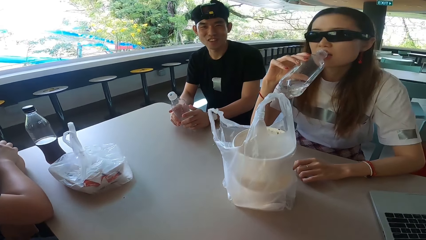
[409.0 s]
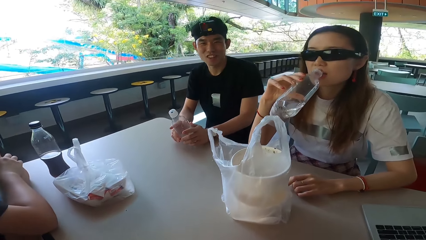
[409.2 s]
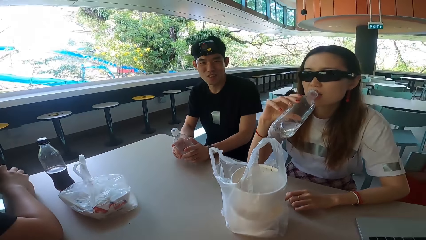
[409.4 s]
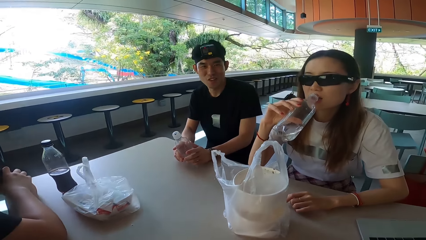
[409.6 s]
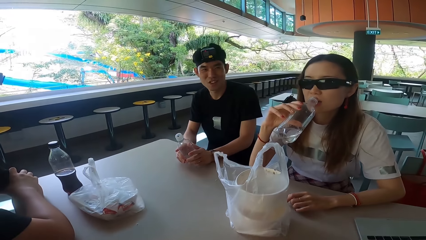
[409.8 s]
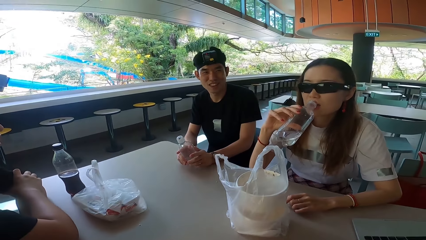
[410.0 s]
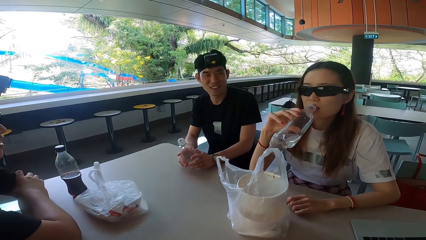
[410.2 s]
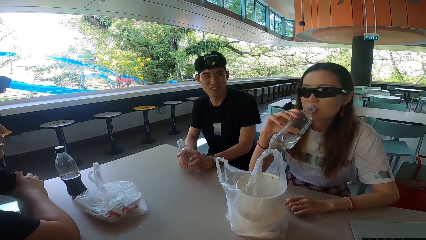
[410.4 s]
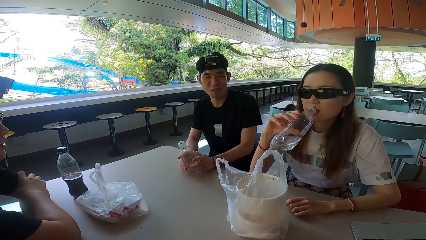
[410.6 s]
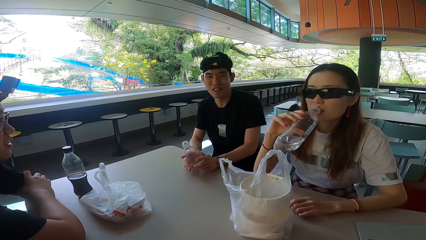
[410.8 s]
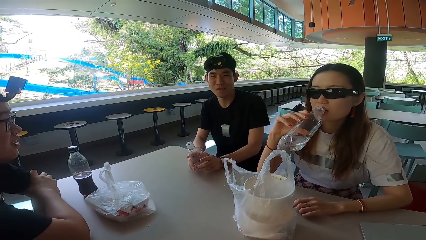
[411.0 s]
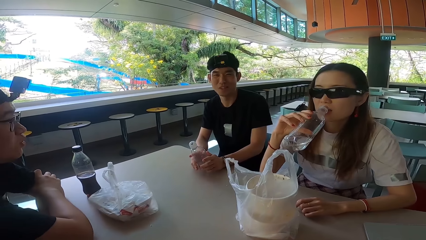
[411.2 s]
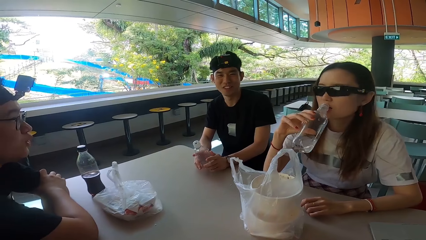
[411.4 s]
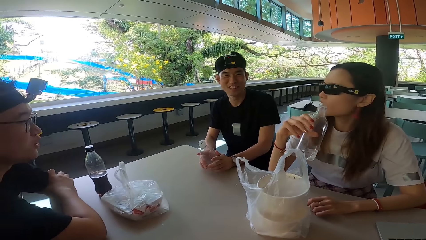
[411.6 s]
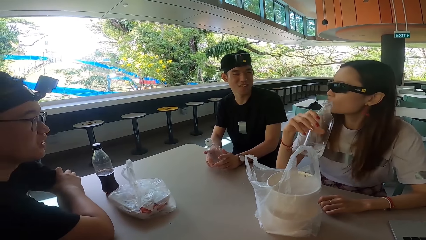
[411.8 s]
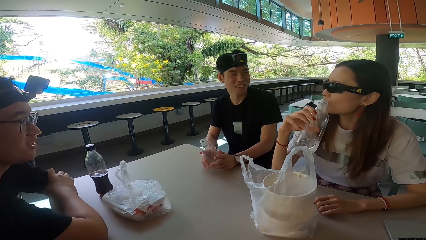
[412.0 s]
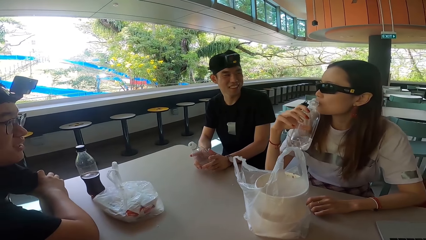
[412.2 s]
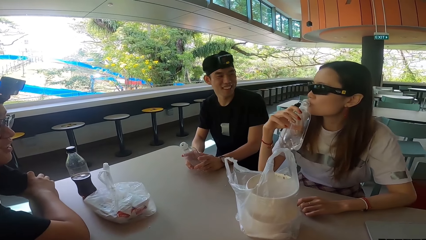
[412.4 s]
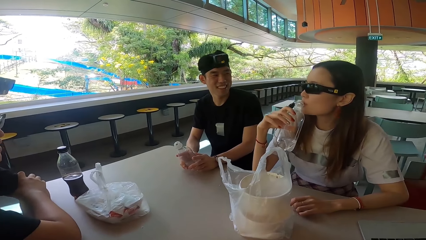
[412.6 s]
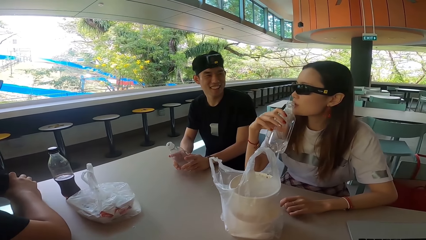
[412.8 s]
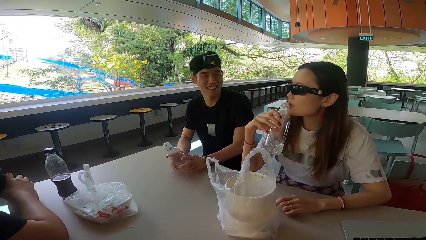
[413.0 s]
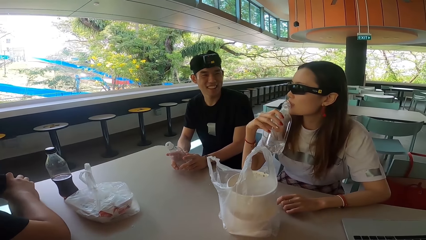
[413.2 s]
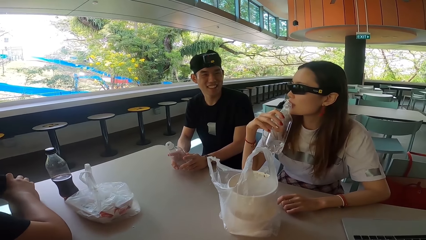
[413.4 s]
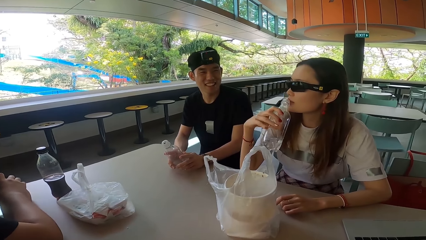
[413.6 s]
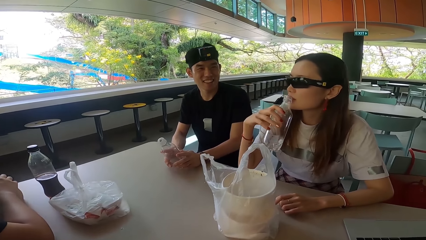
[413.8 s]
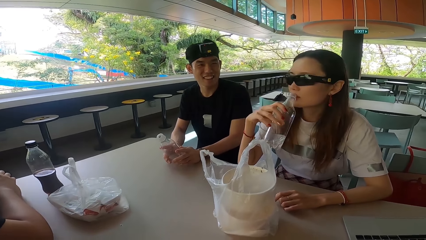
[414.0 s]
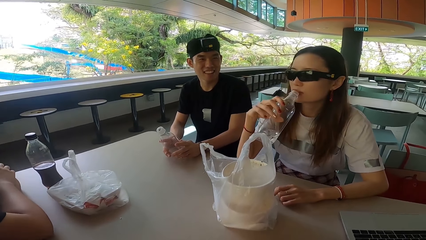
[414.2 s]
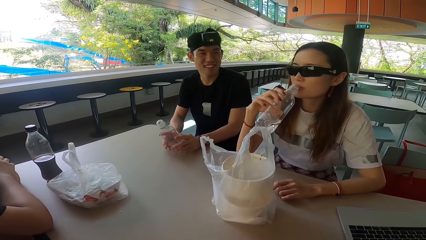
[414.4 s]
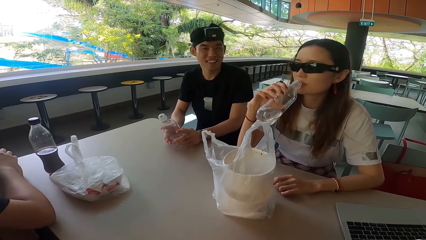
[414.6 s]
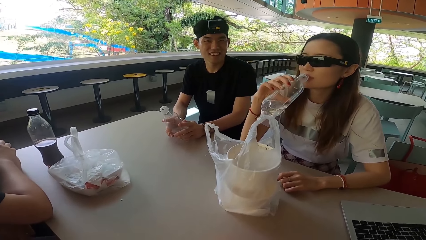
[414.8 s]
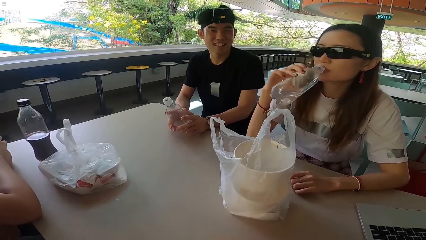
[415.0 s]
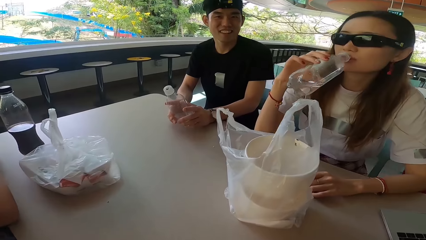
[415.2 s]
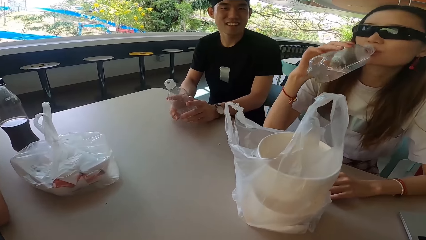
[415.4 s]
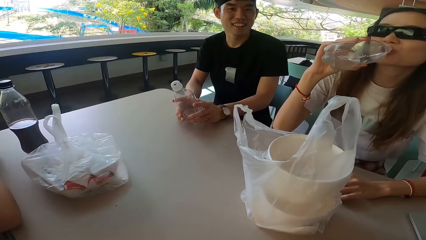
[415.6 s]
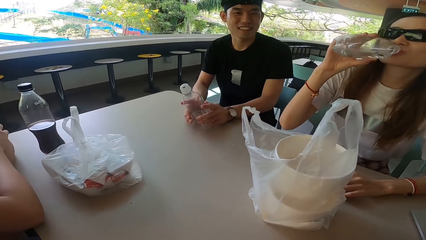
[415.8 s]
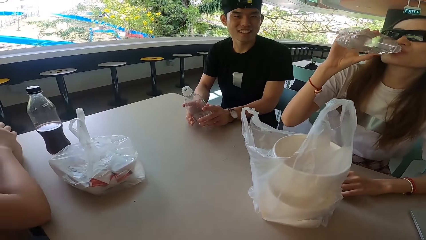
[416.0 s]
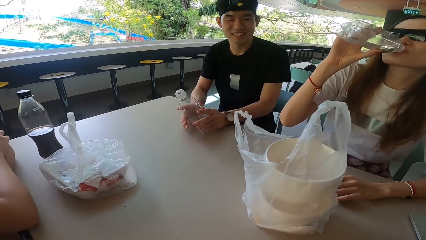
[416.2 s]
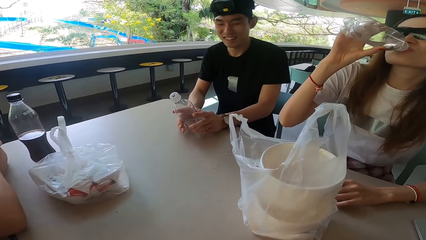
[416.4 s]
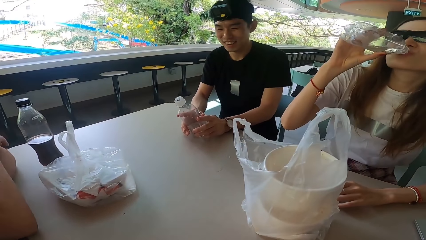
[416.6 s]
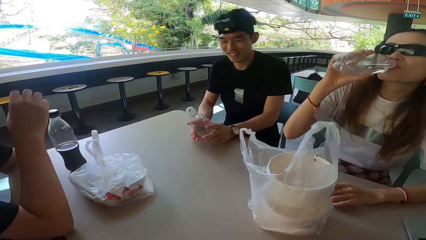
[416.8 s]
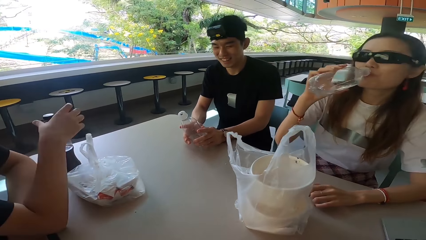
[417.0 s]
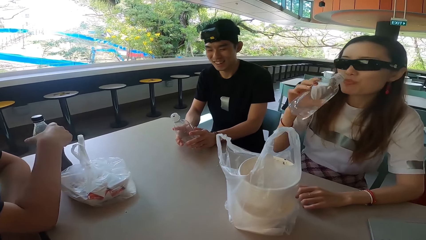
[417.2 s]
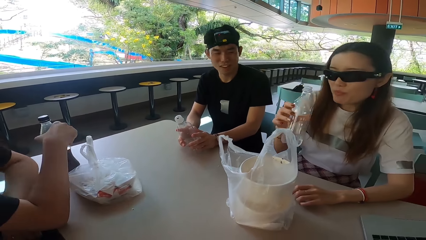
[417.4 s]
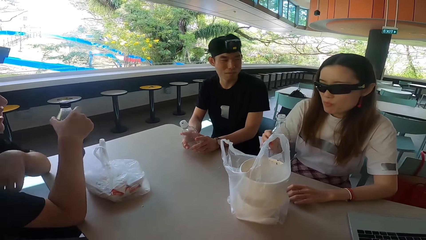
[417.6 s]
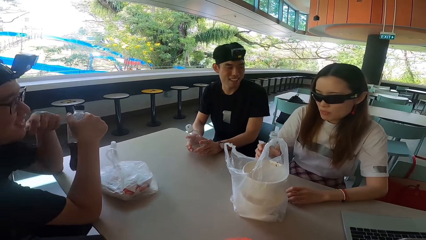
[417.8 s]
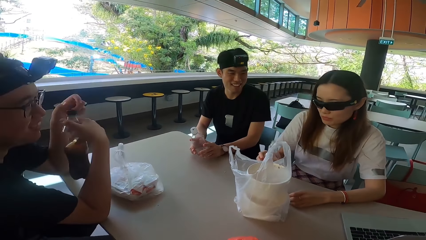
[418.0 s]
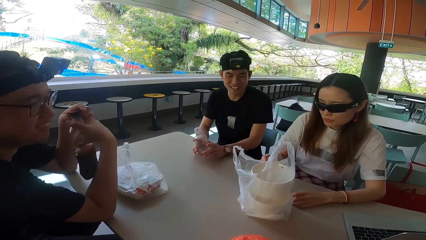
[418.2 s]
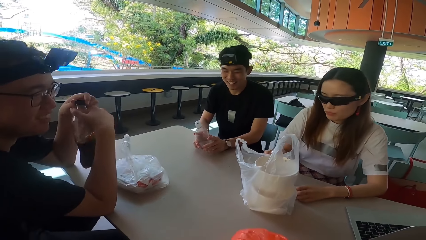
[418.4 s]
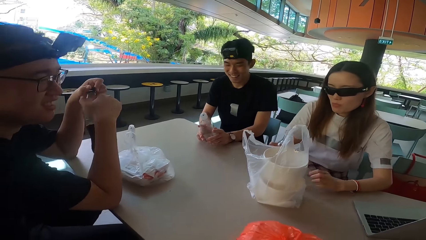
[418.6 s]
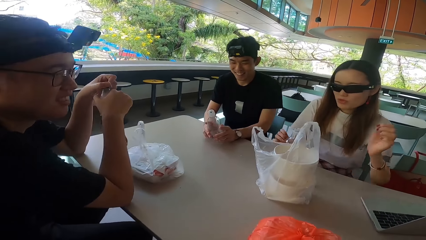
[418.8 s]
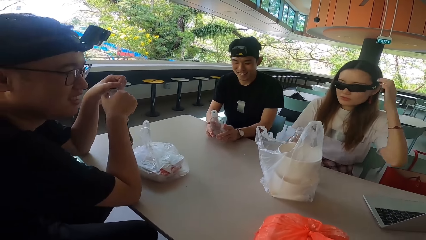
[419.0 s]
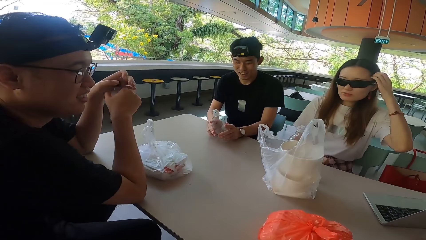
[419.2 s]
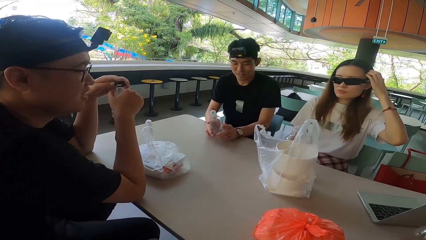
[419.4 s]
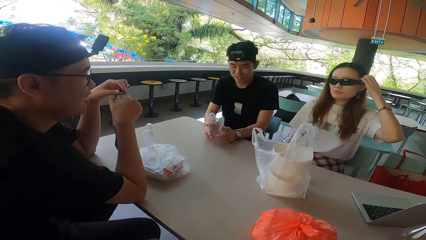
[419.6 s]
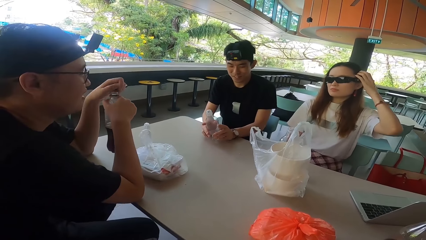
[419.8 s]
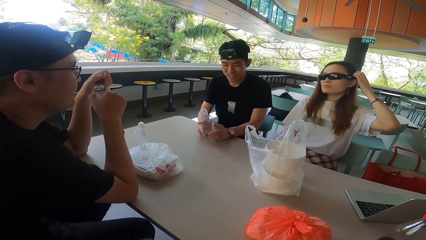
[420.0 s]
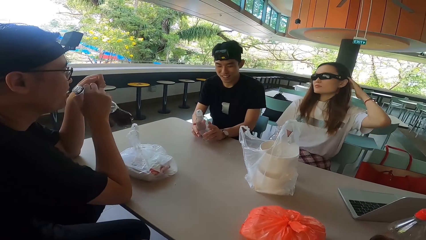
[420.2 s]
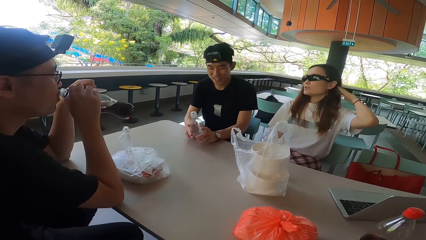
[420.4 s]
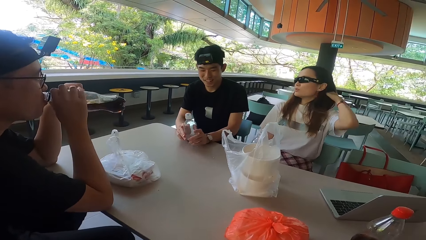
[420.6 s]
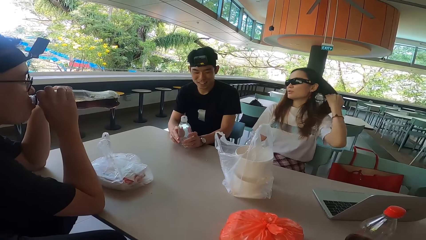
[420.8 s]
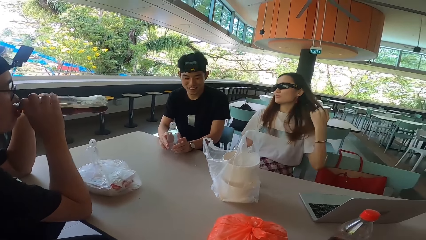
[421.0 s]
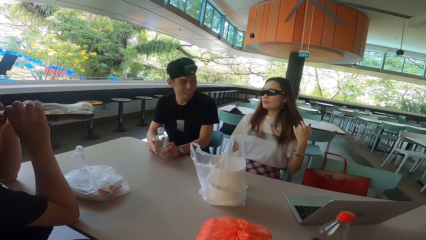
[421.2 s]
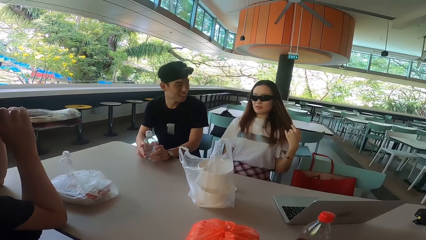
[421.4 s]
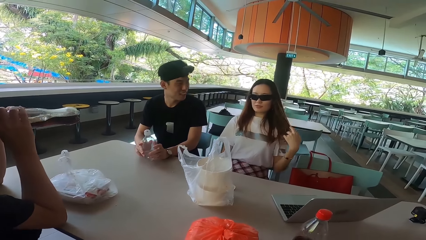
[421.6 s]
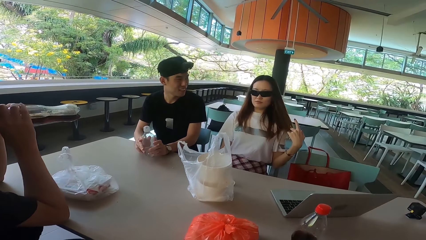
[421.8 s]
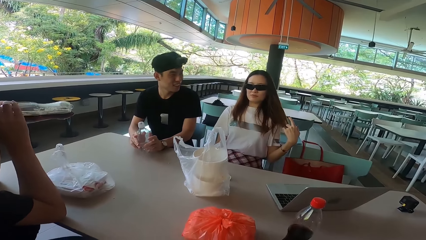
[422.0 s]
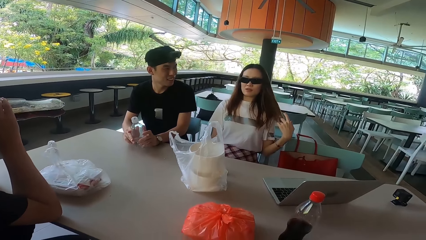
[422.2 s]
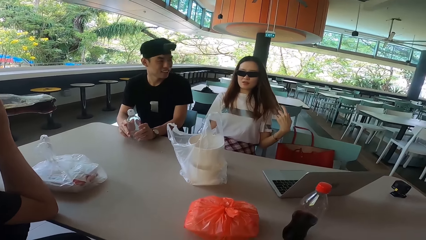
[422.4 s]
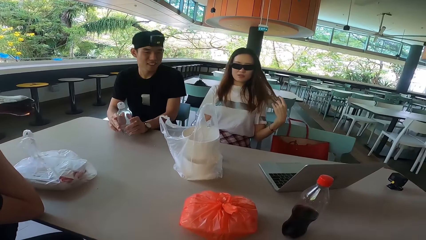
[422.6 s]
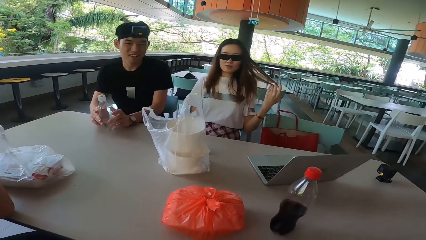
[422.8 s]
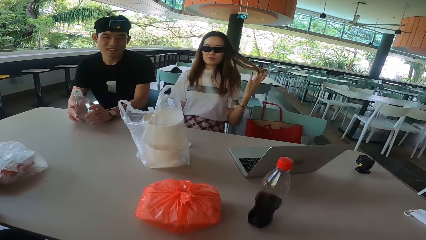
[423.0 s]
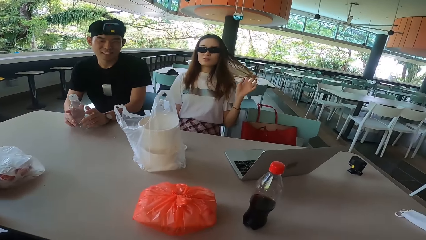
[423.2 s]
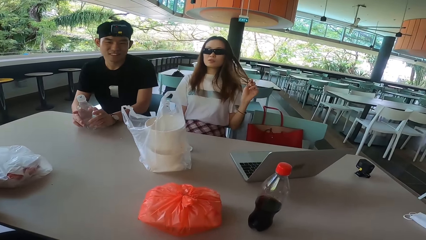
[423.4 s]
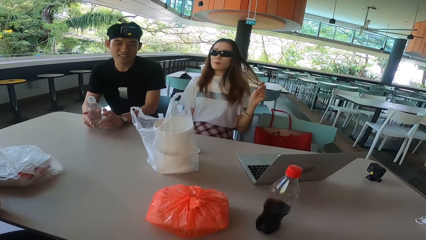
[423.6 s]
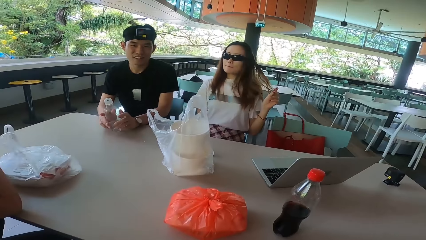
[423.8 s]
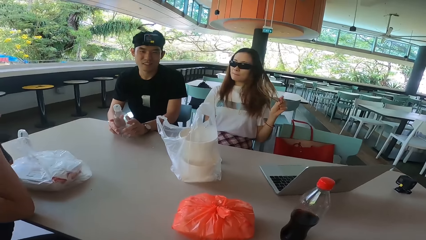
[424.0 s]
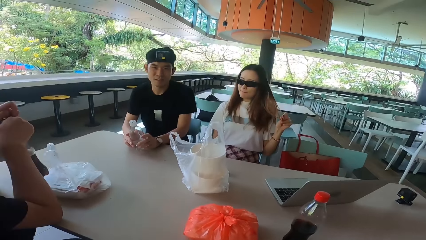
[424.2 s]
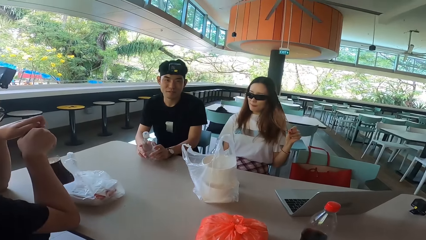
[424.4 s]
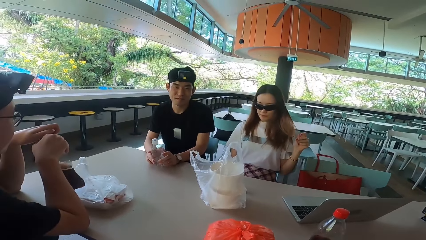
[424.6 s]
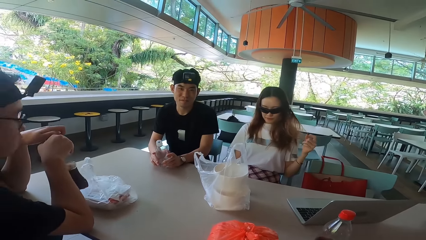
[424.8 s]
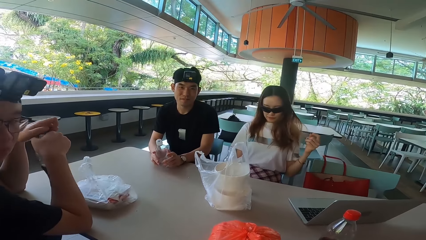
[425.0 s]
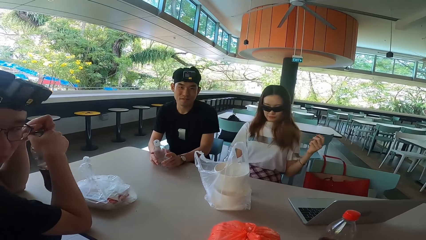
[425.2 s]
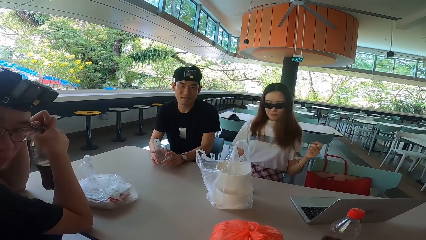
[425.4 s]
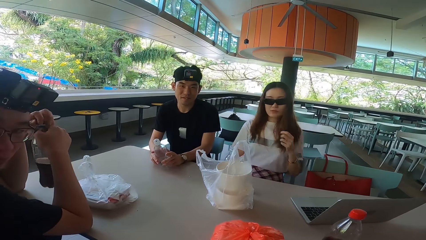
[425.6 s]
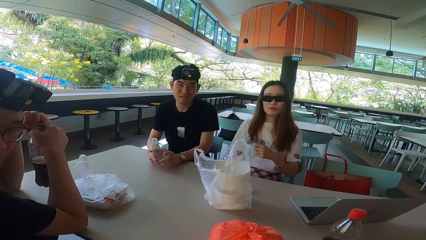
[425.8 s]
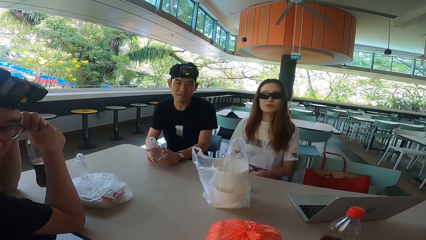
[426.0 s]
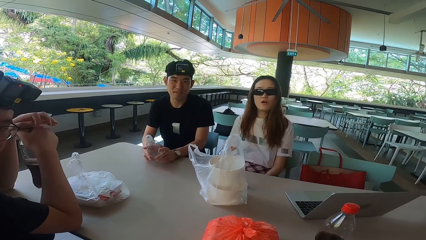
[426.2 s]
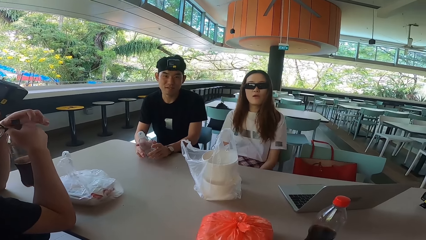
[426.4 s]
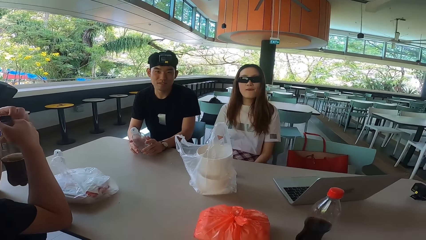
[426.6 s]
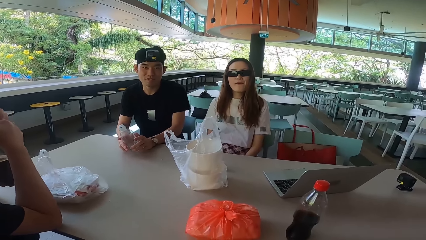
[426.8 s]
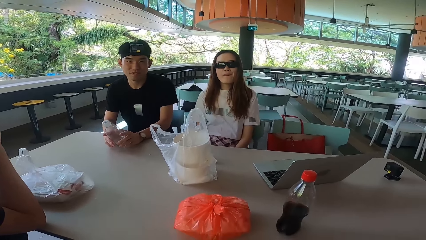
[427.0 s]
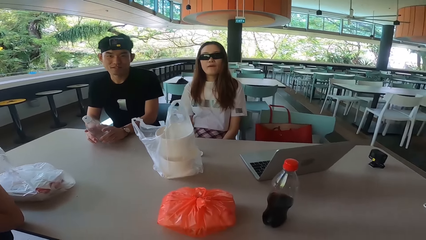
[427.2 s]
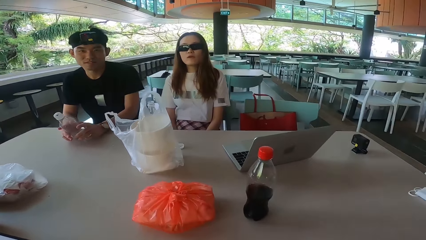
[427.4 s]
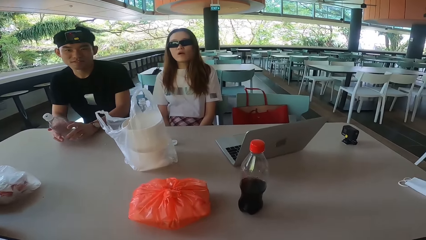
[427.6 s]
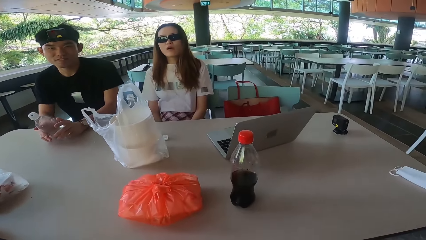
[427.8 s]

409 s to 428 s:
A man talks to another man, the camera wearer and a lady. The lady turns forward, turns right, and pulls the bottle off her mouth. The lady drinks water from the bottle. The other man turns forward. The first man picks up a bottle. The lady pulls the bottle off her mouth. The other man turns left. The lady puts the bottle on the table. The first man opens the bottle and raises his left hand. The other man turns forward. The lady raises her hand, scratches her head, moves her fingers in the hair, and pulls her hair. The first man drinks soda from the bottle. The other man turns left and turns forward. The lady rolls the hair and bends down. The first man closes the bottle and turns right. The lady releases the hair, looks forward, and lowers her hand.
